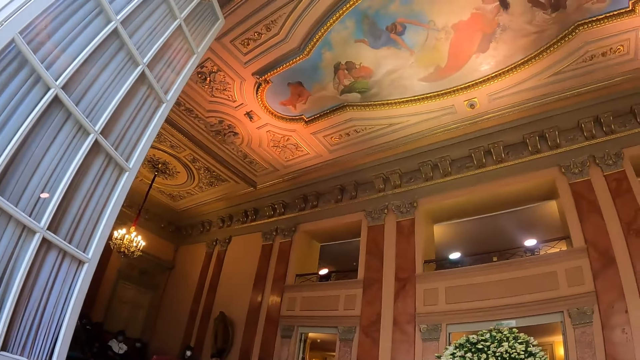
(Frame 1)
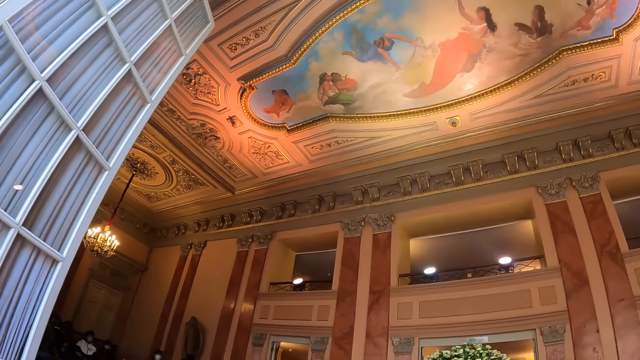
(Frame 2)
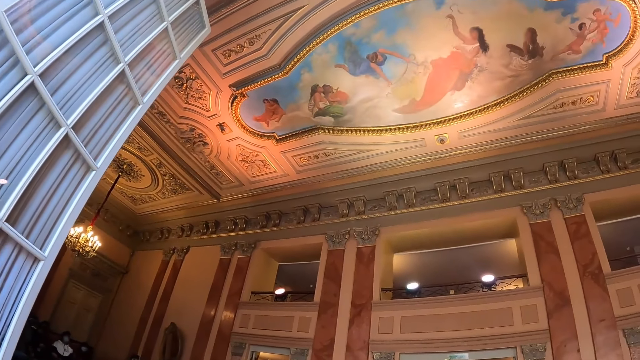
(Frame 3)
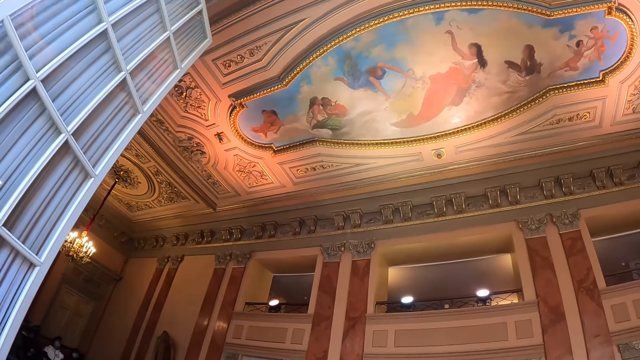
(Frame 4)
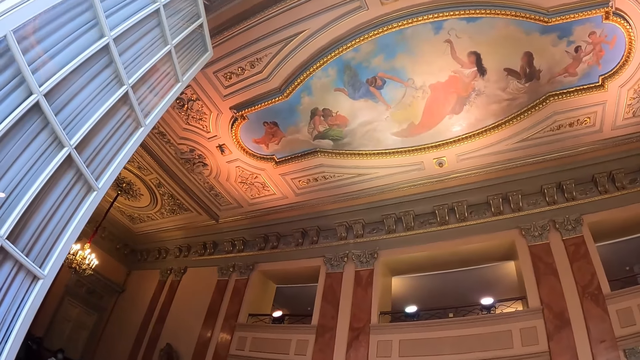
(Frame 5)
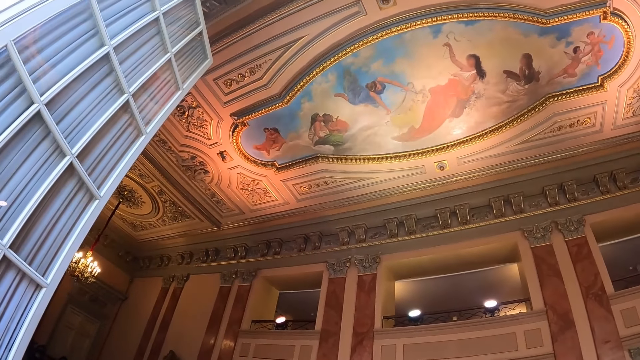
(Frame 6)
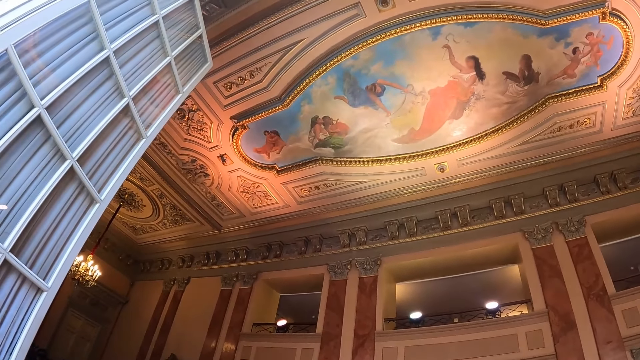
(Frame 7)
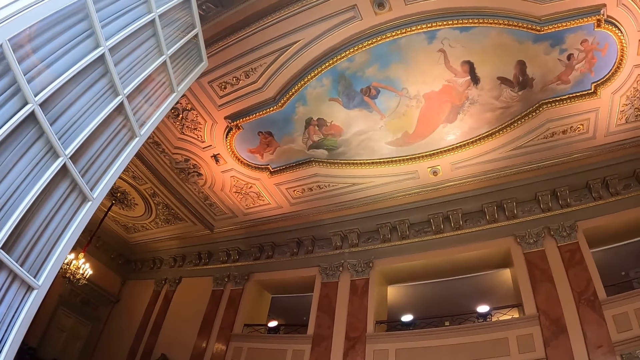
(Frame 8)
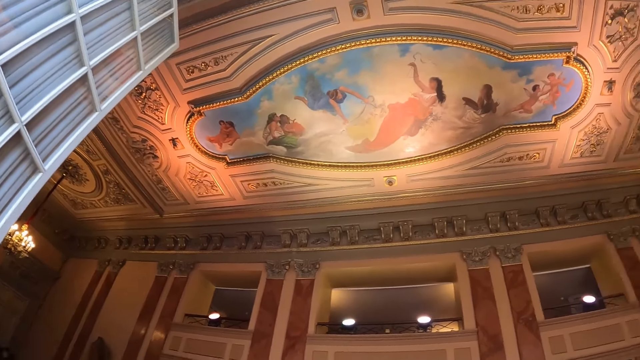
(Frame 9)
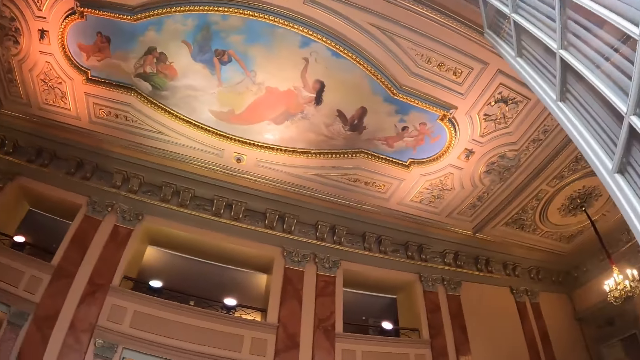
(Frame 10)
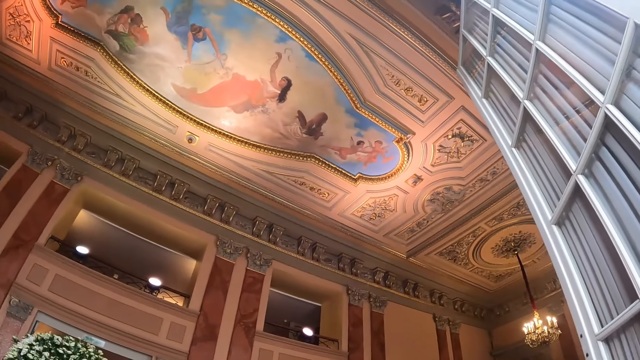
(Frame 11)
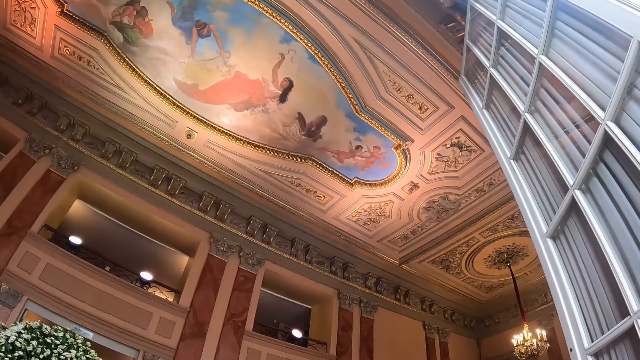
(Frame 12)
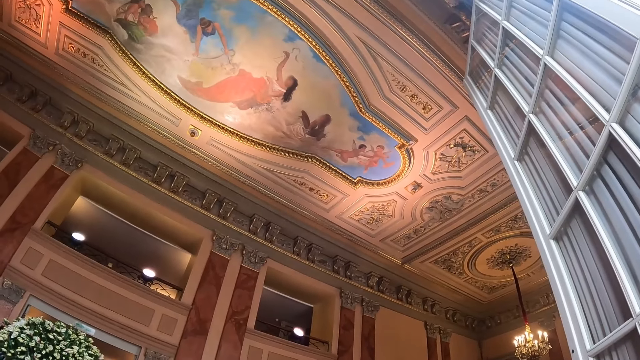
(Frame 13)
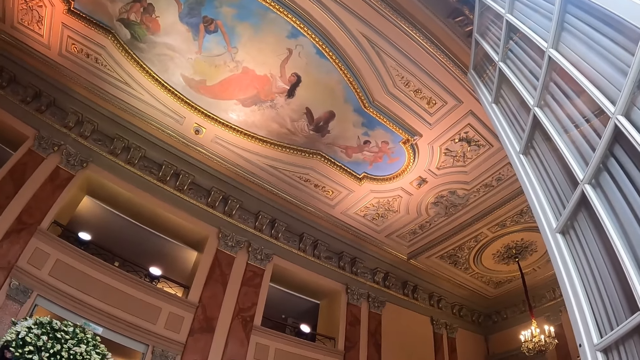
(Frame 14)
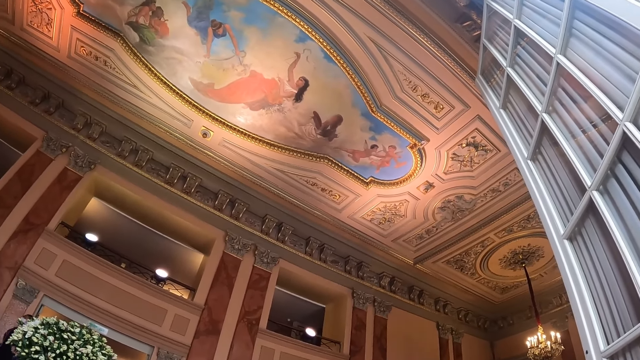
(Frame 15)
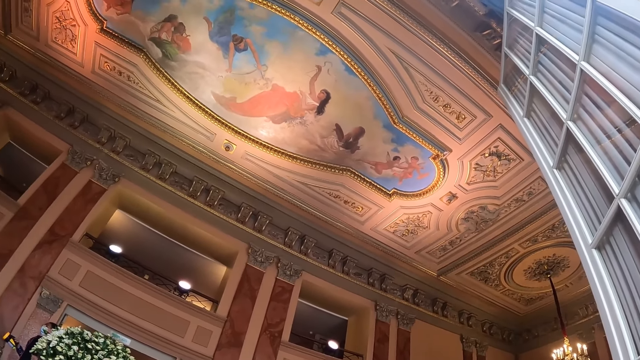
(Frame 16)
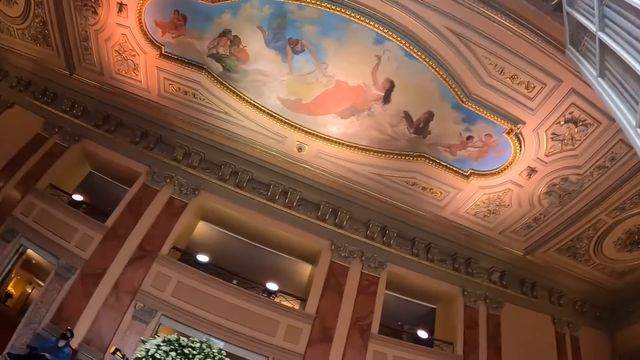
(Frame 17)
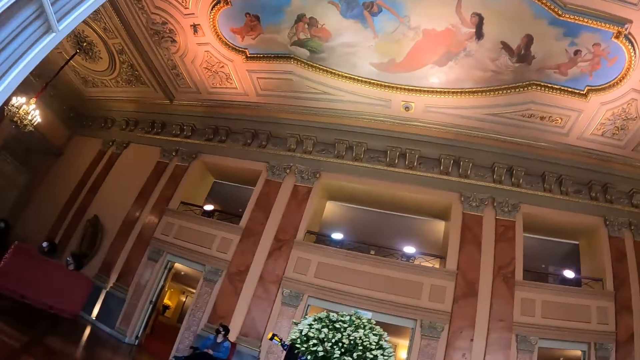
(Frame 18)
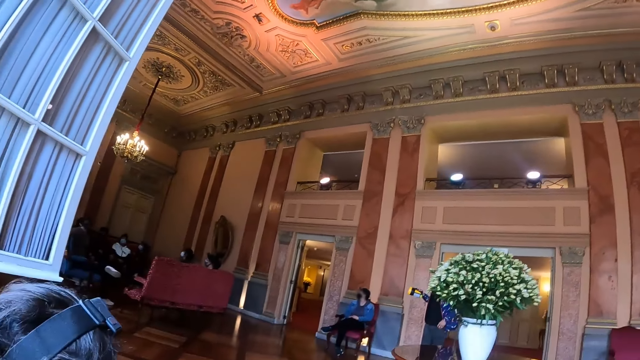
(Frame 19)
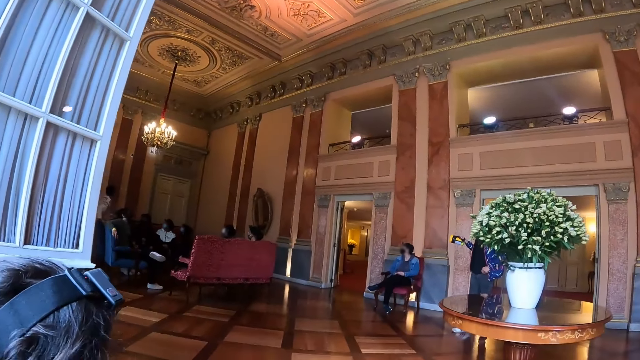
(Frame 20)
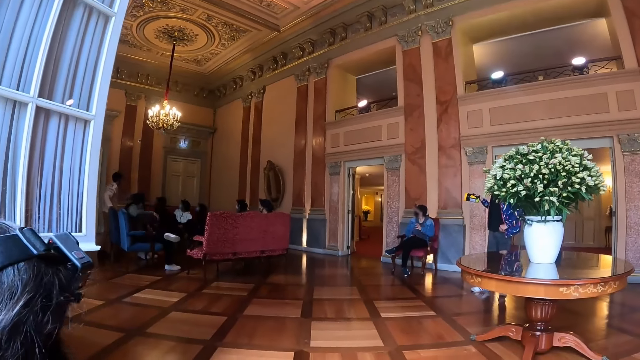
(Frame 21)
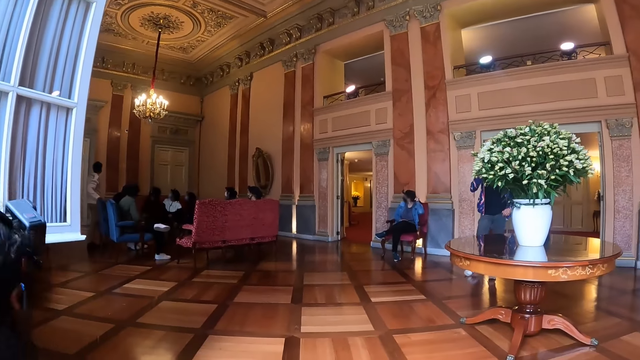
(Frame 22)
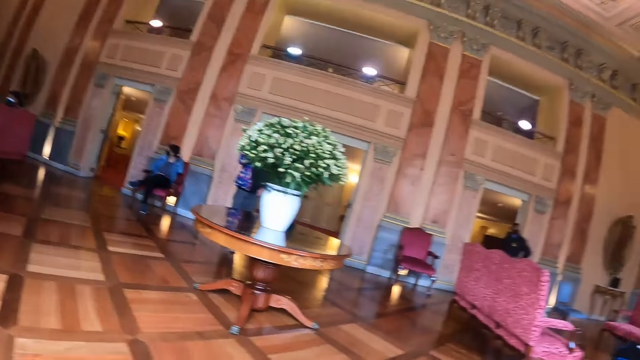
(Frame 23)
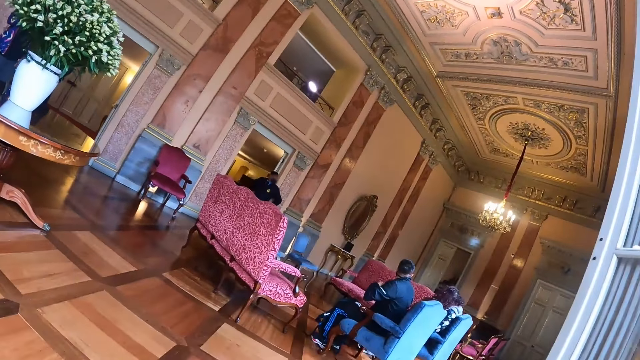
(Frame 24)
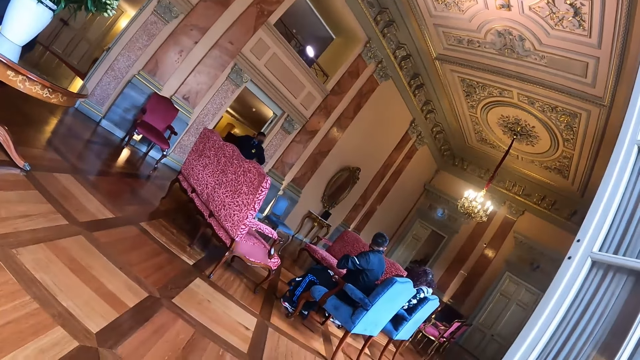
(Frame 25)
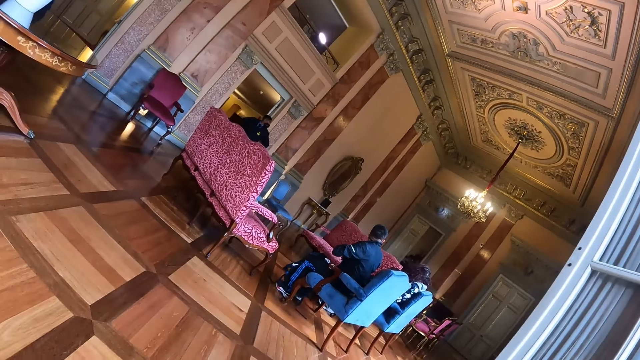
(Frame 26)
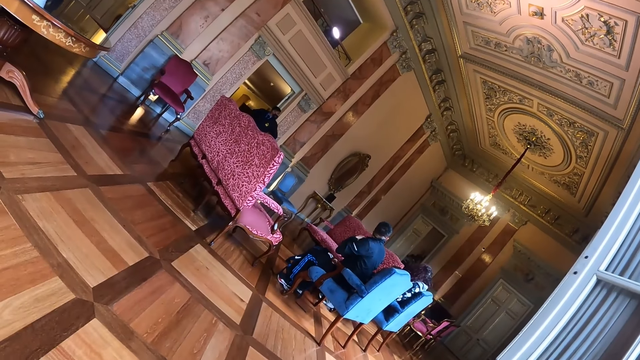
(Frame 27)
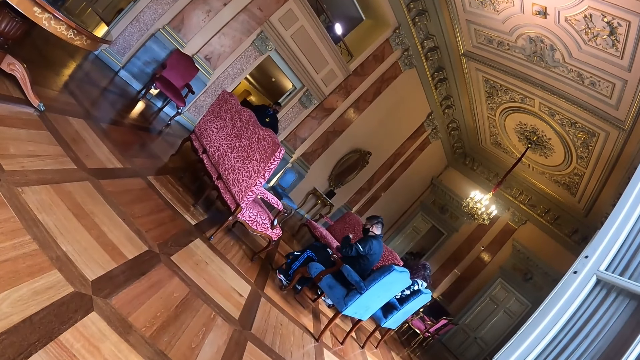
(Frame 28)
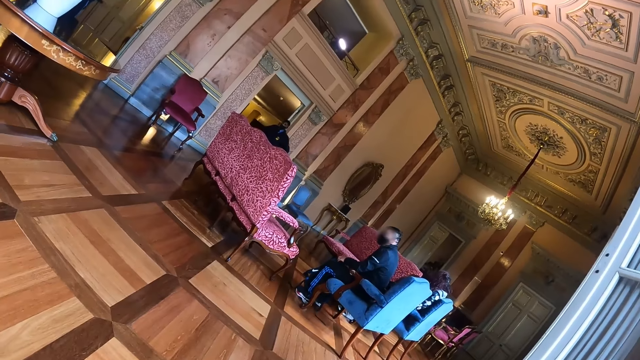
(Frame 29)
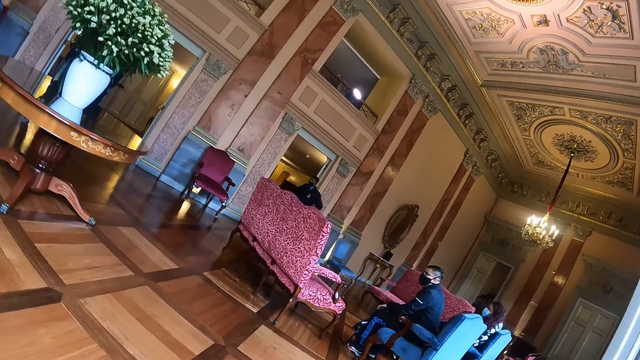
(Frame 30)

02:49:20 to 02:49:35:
The camera wearer looks up. They look around. They look left. They look right.

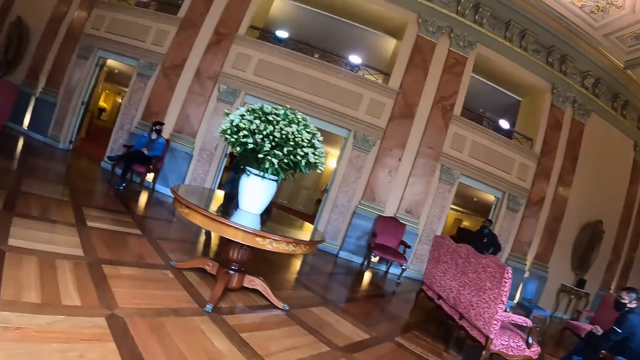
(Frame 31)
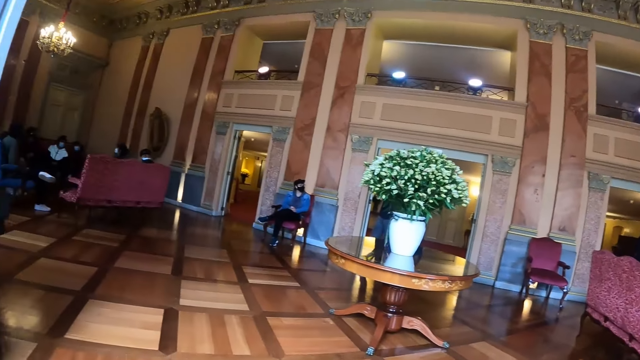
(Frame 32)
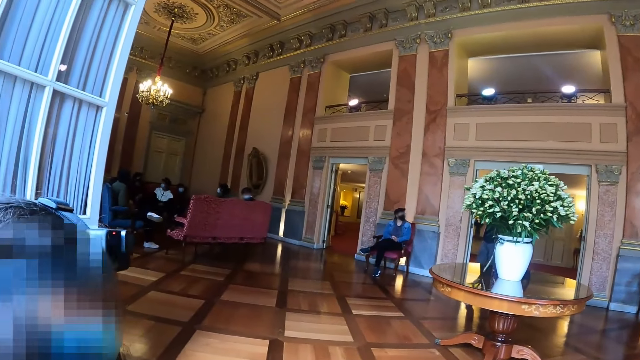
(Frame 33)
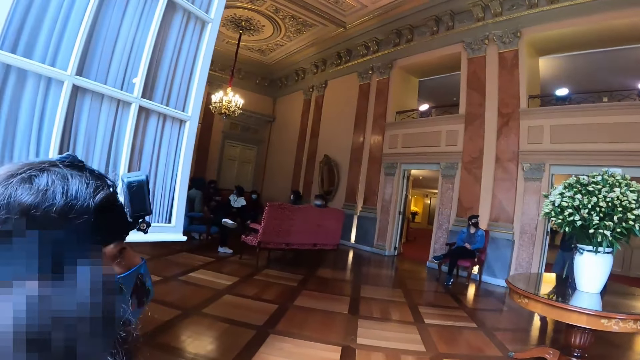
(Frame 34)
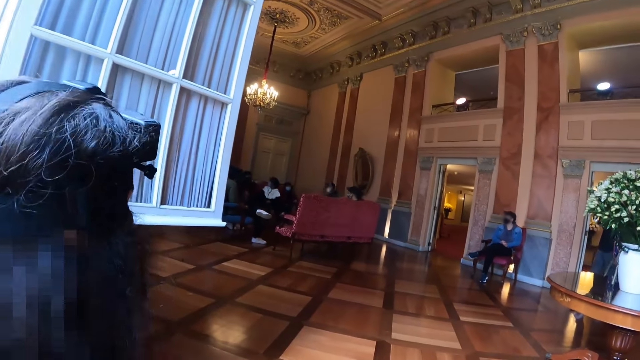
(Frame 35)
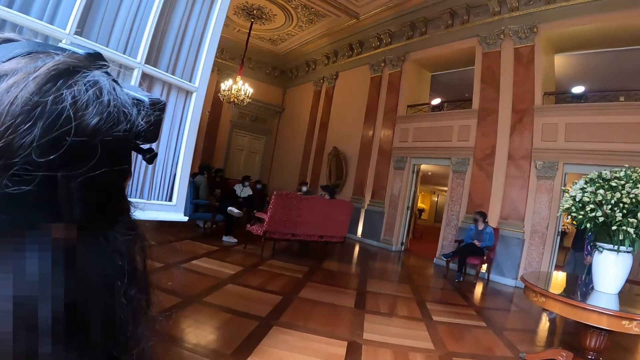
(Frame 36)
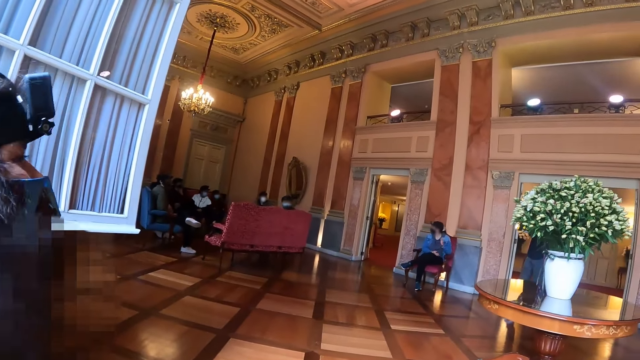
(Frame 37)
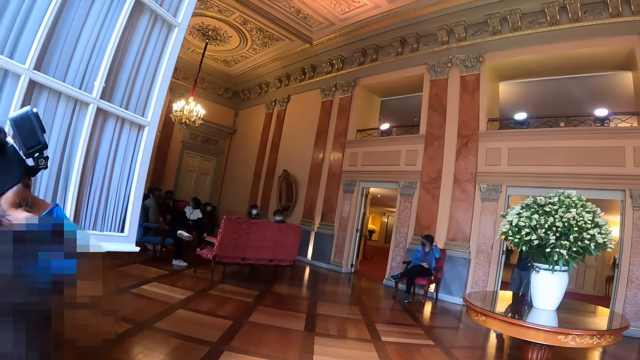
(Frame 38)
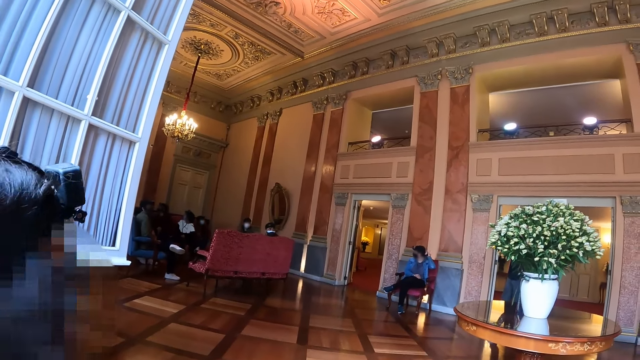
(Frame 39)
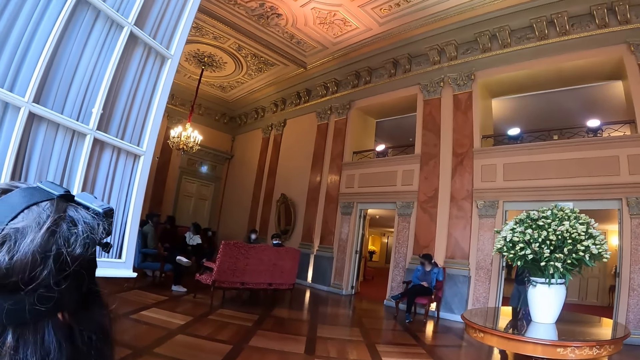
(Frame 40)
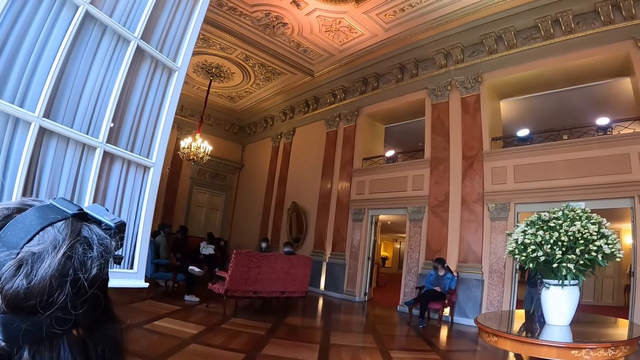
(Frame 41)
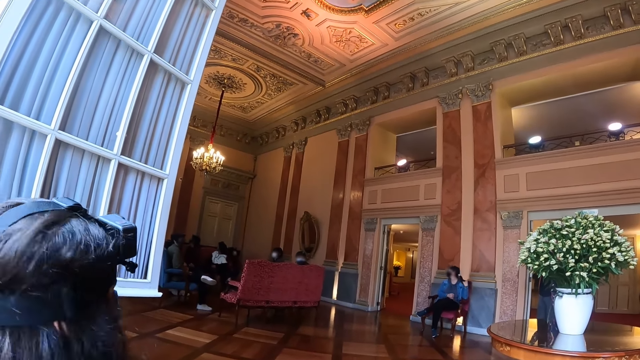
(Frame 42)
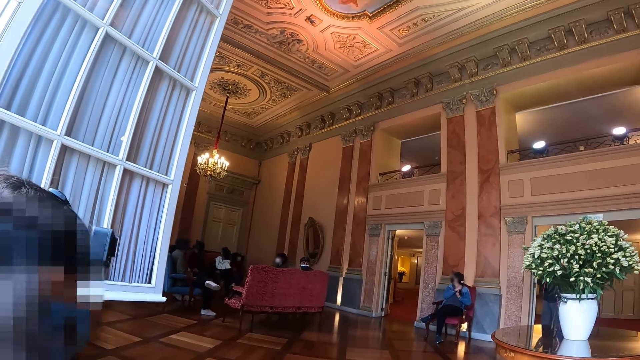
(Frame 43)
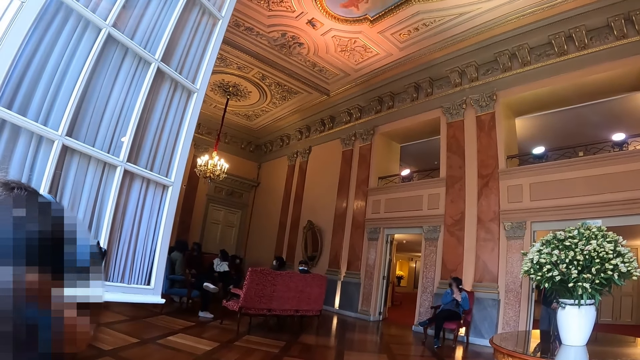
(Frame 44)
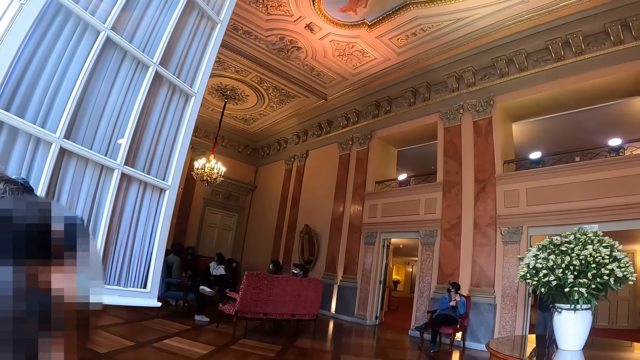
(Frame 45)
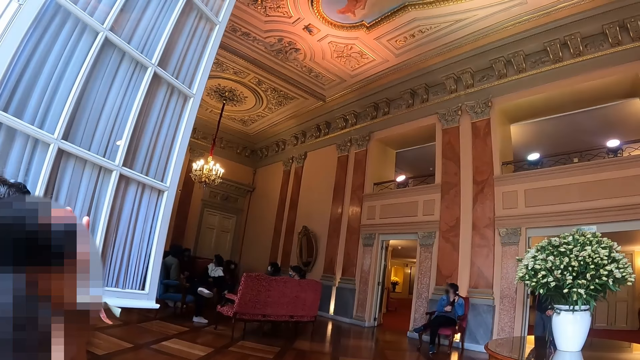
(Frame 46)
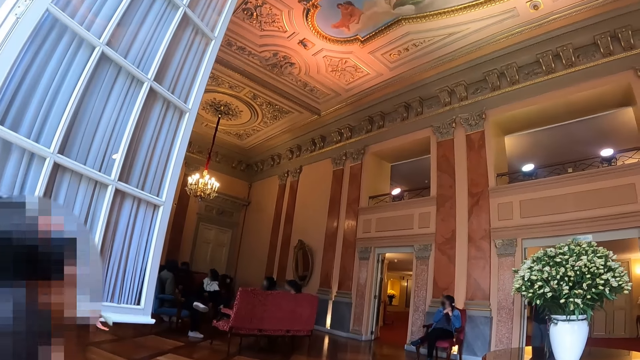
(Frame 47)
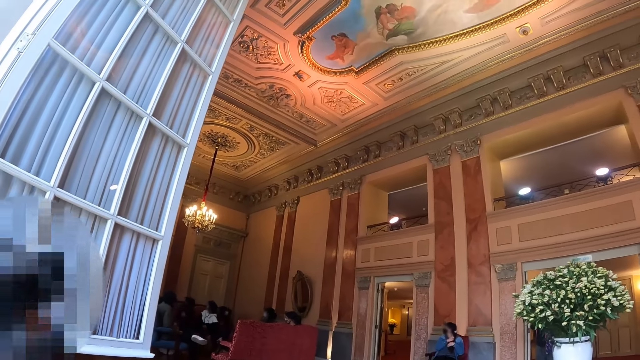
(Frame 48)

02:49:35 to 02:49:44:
The camera wearer looks left.
